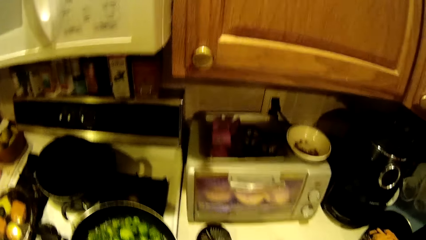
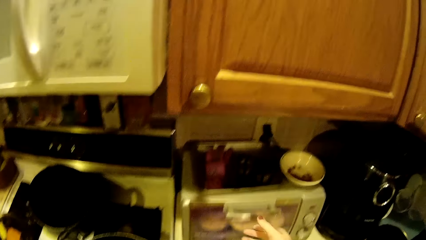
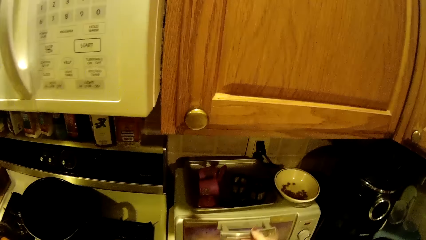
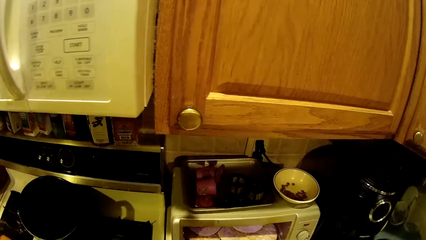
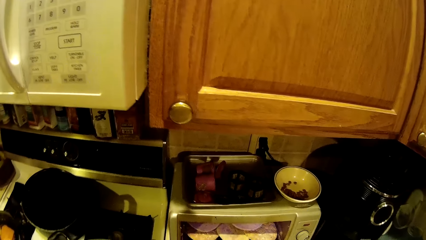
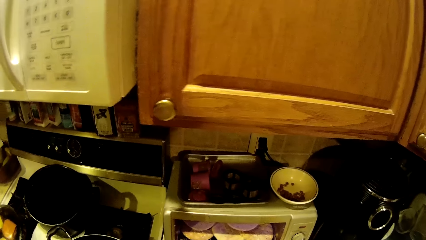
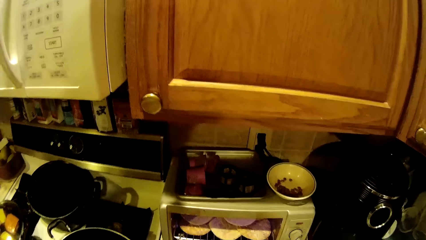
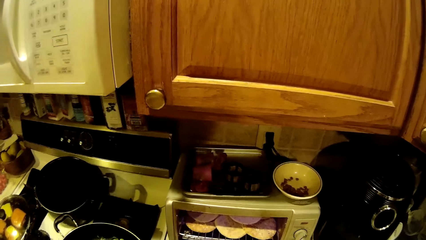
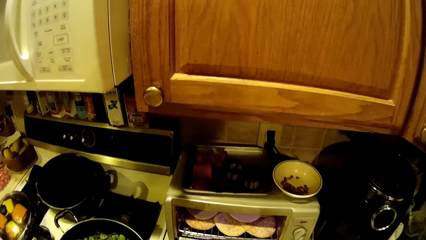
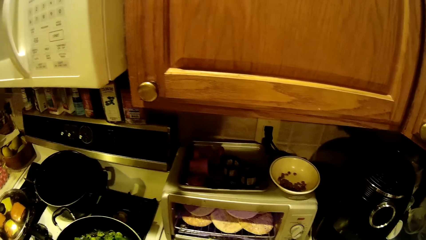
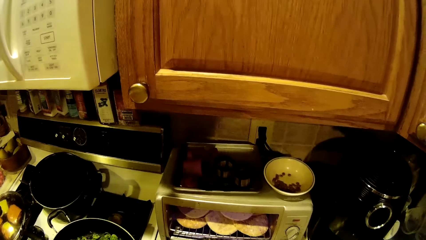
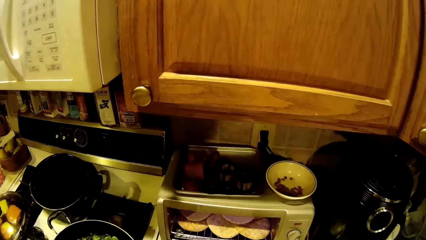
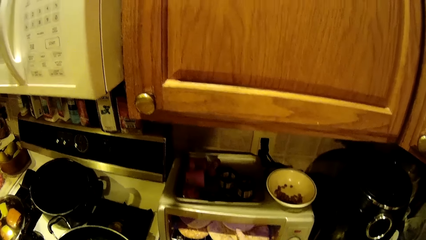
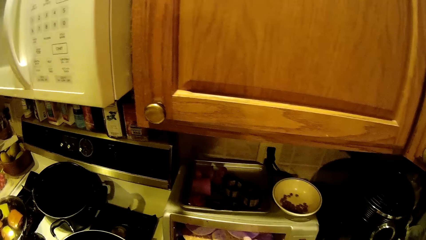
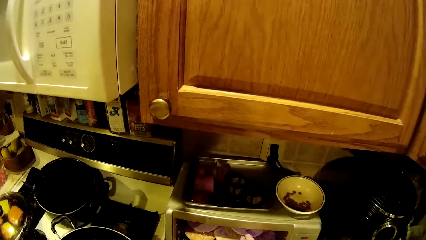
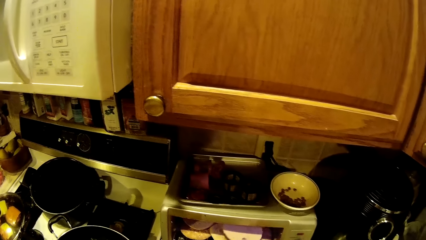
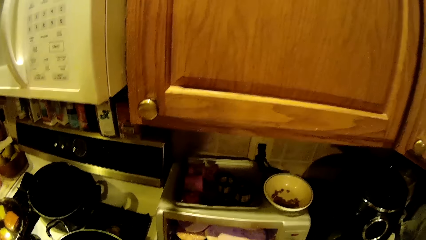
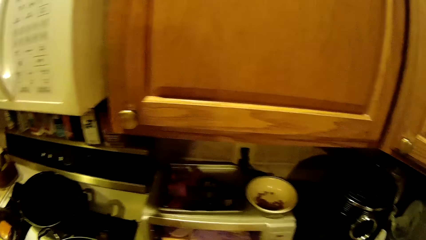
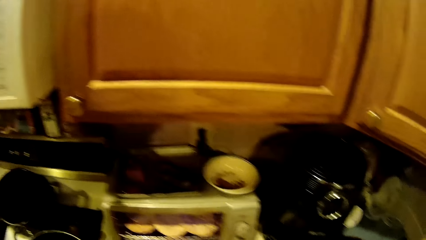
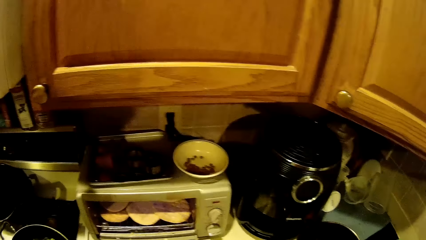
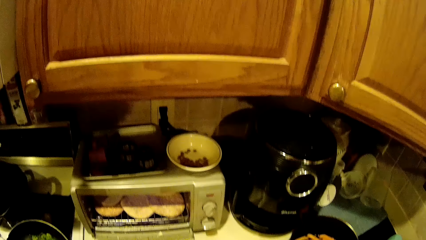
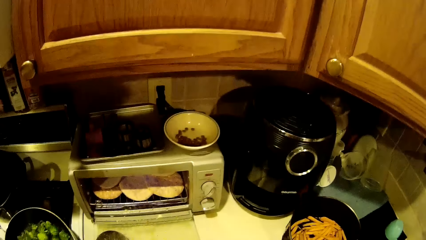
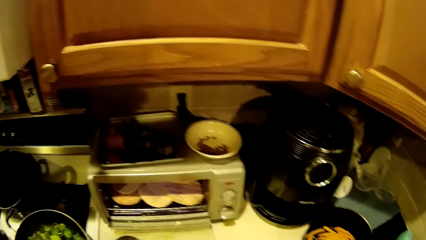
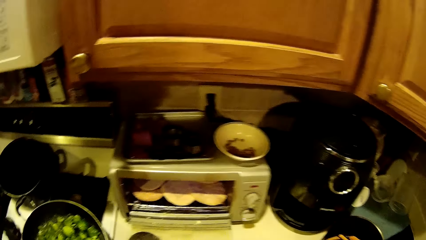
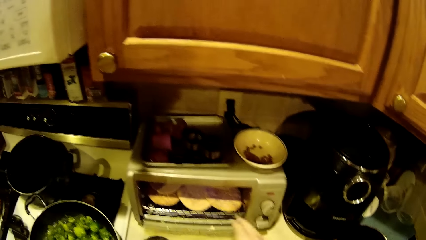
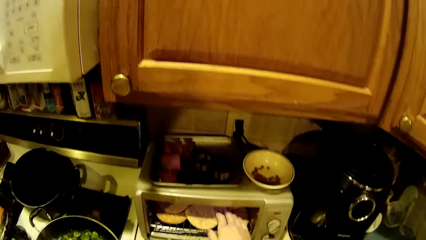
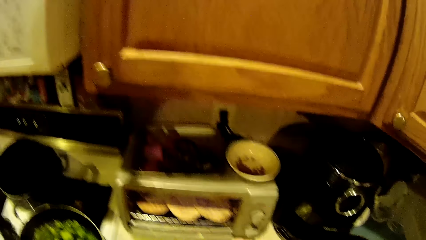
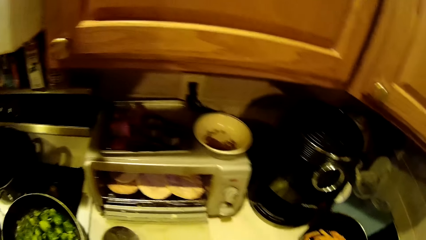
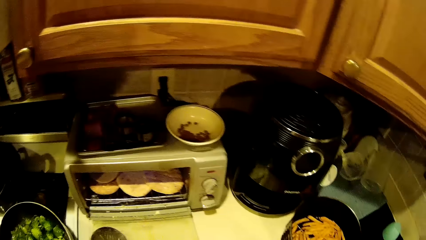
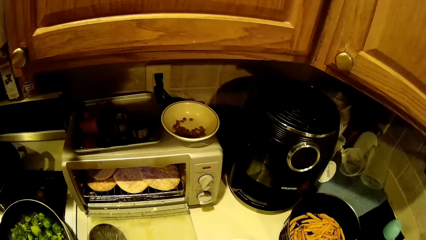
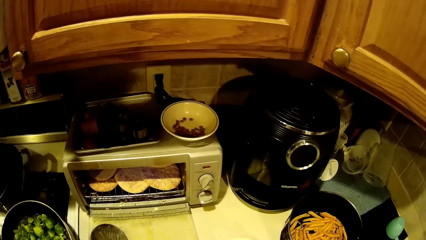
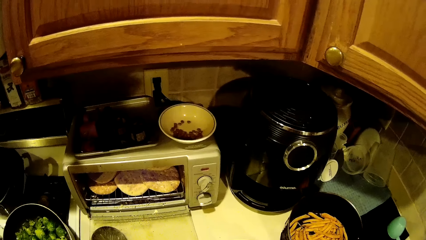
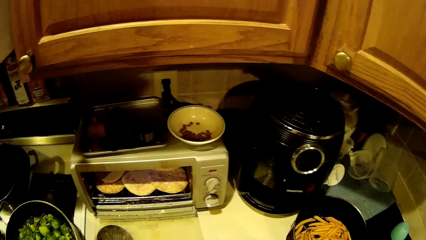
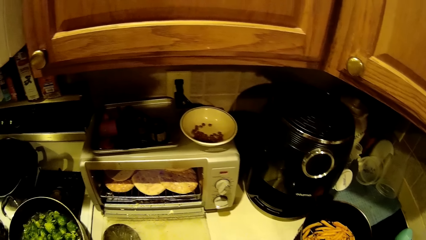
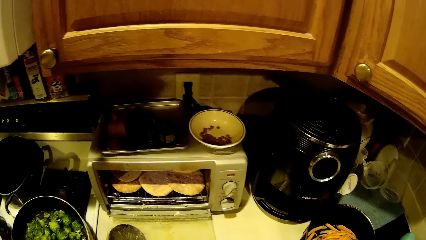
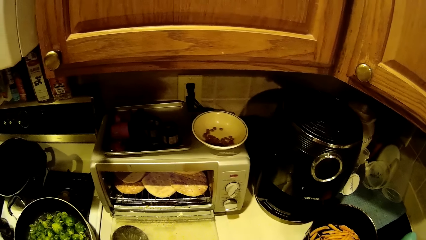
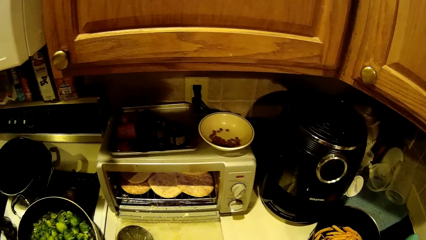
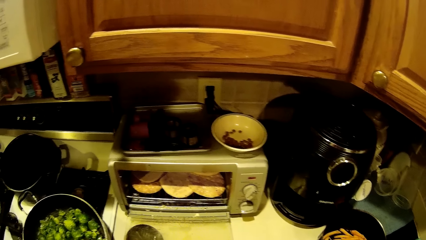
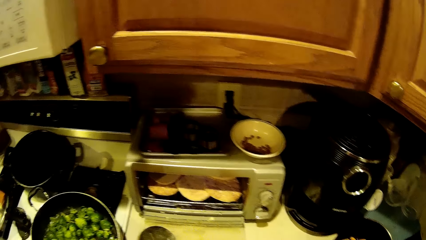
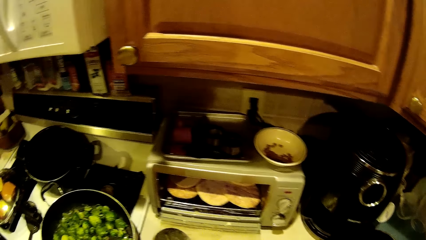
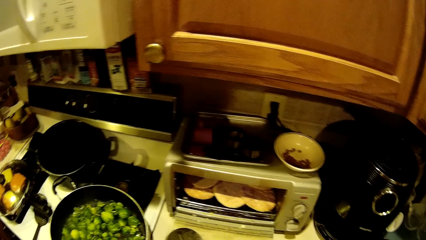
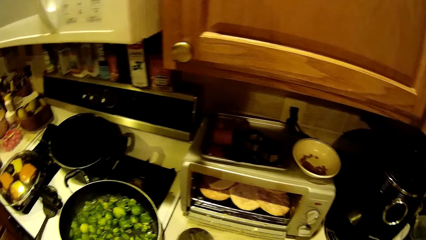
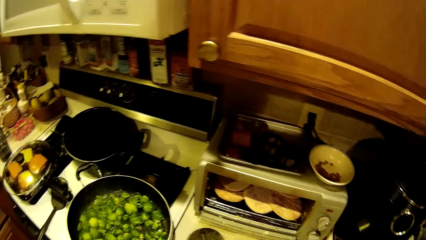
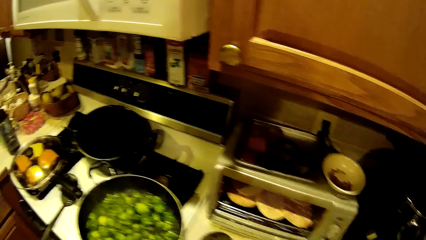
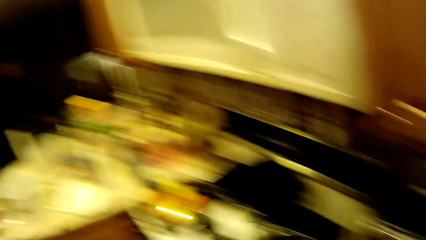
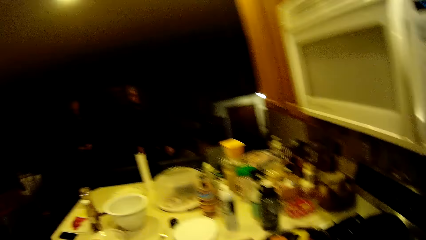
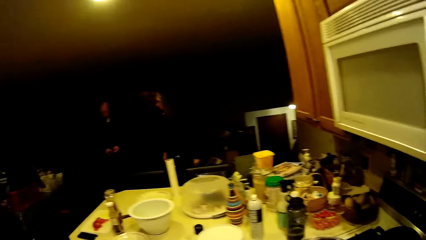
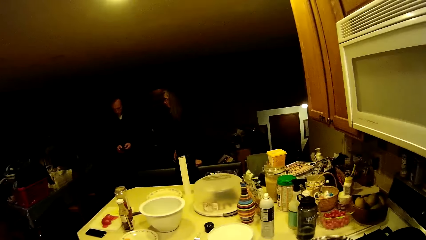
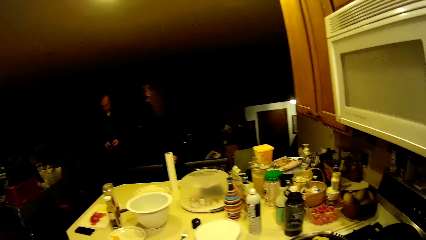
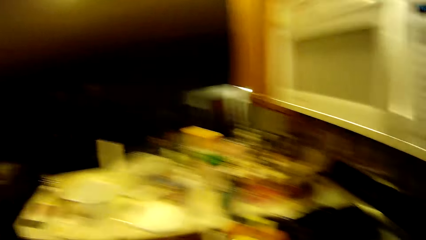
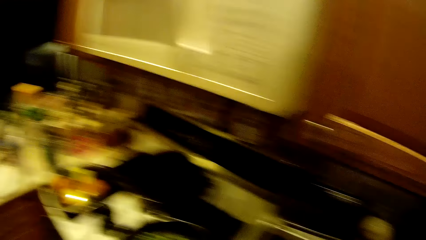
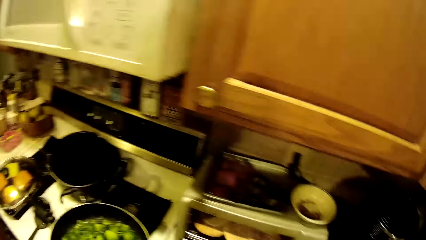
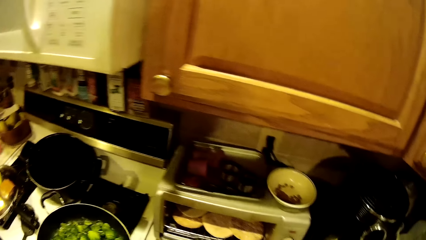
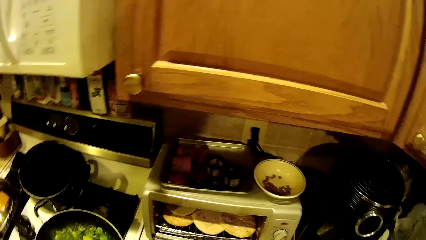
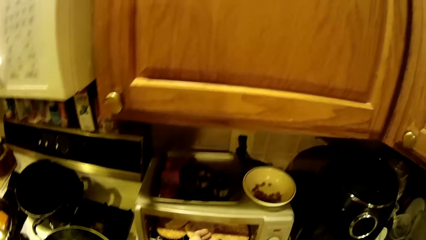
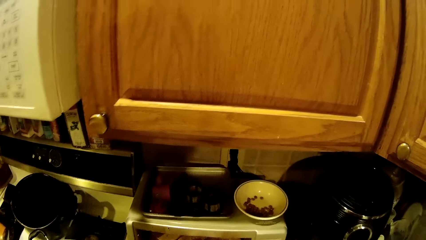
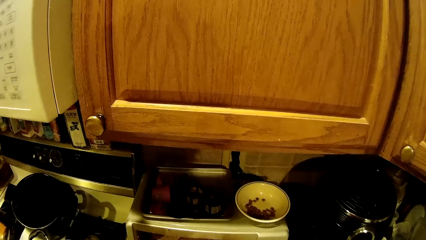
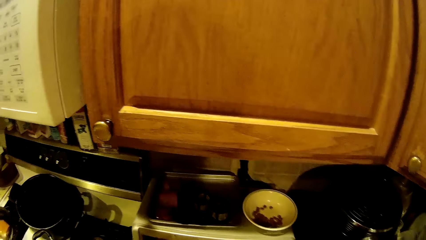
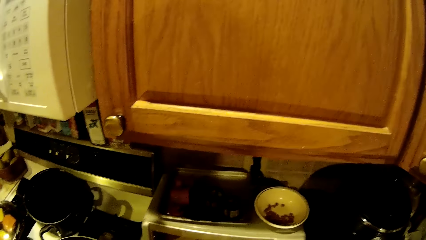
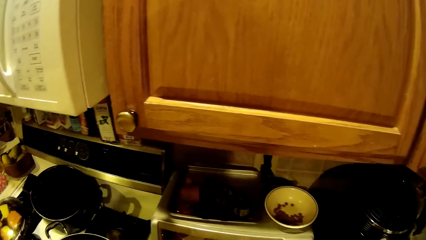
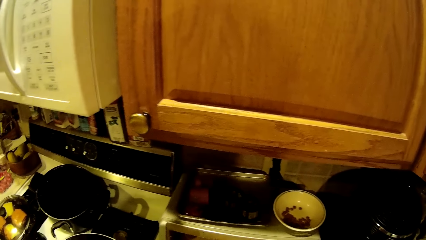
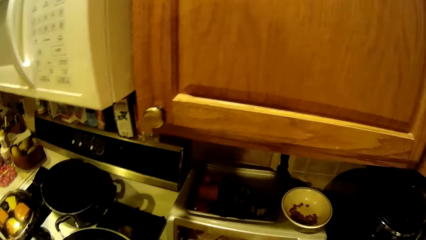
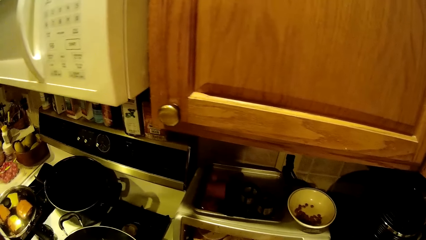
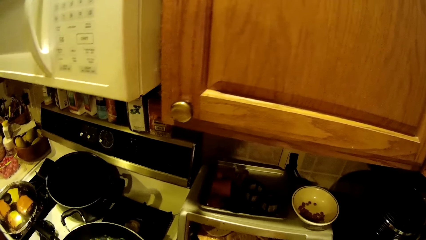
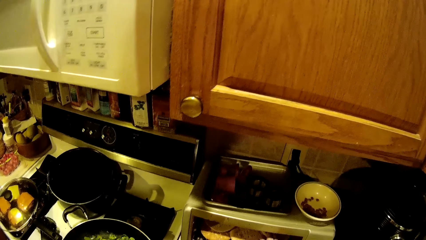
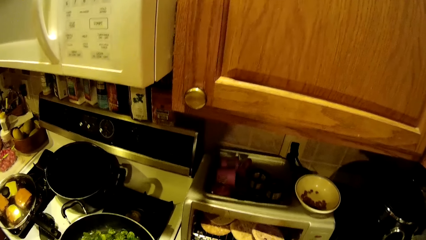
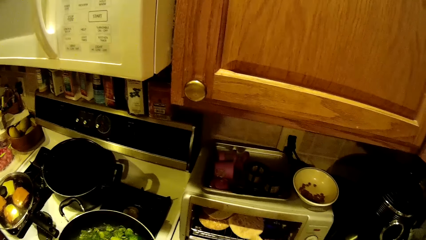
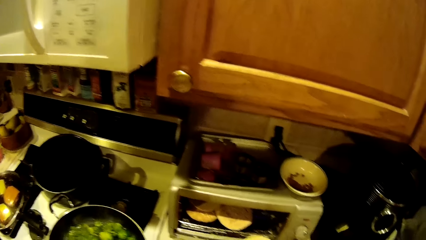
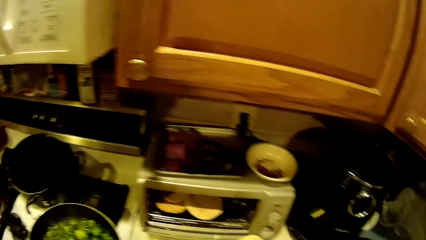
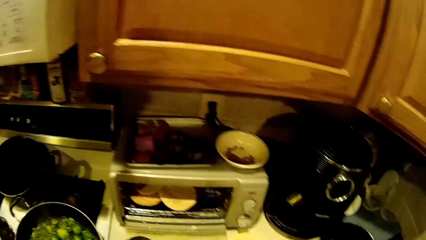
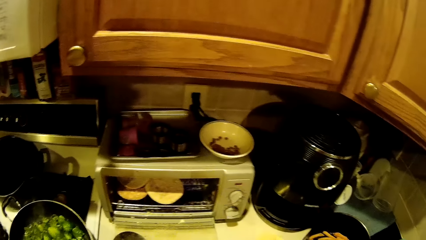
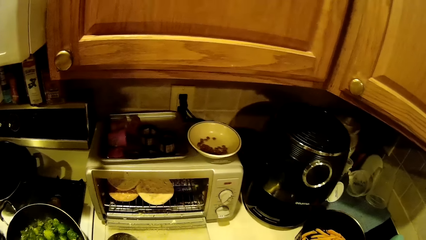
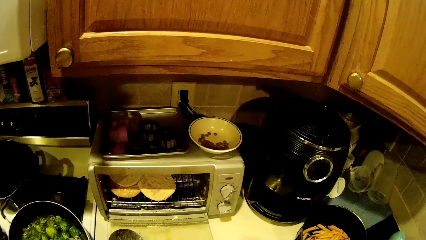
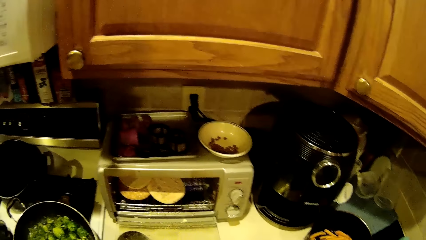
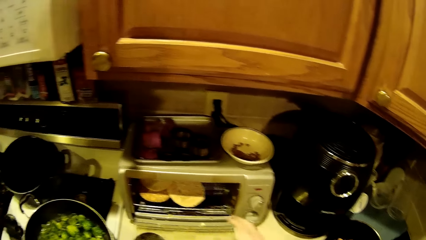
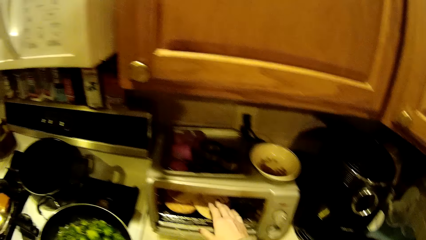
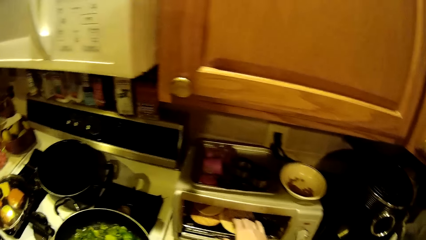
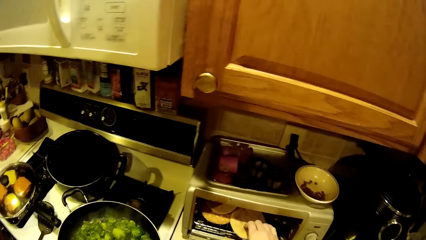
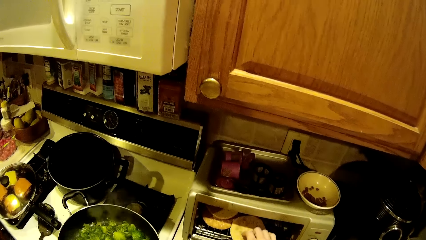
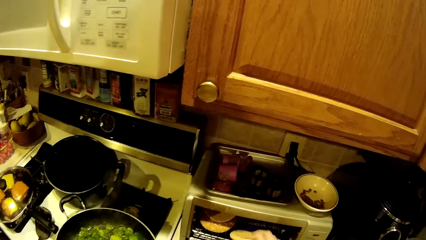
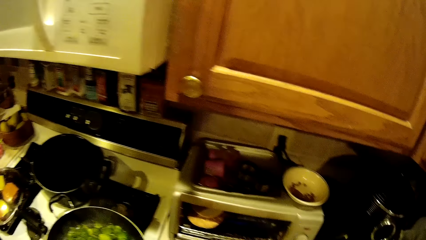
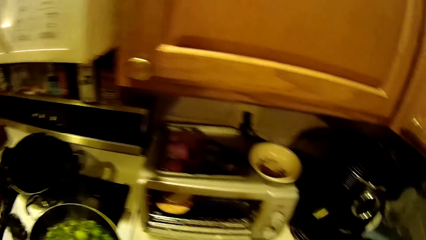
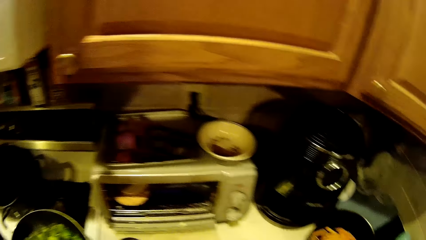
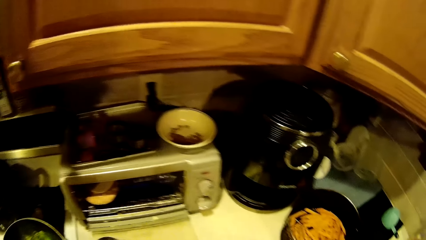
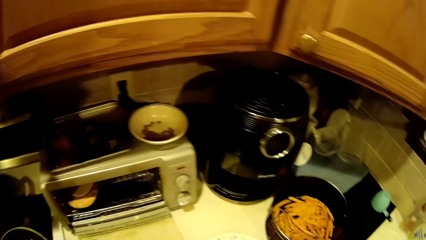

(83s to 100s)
The camera wearer opens the microwave. They take the flat bread. They look around. They remove a baked dough from an oven. They put the flat breads on a plate.
